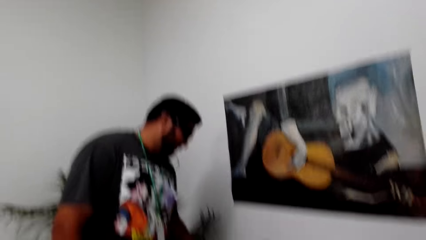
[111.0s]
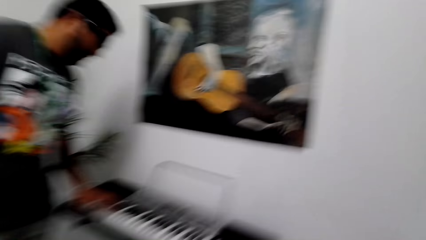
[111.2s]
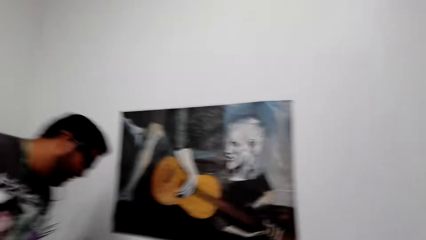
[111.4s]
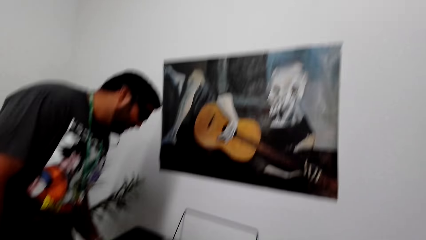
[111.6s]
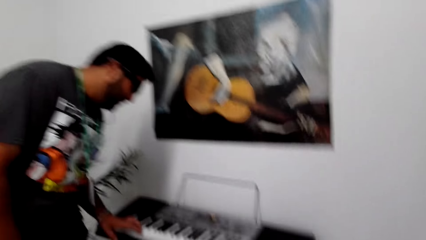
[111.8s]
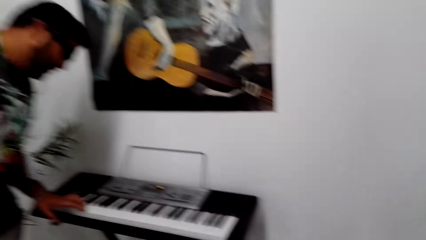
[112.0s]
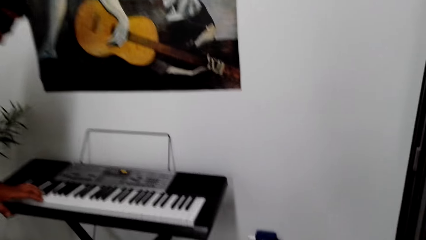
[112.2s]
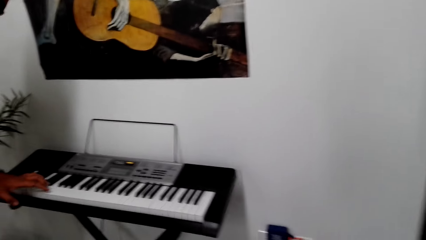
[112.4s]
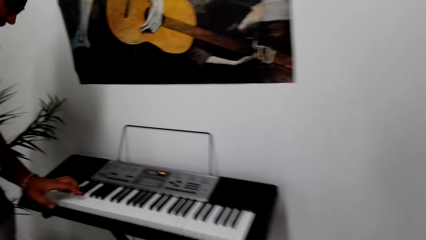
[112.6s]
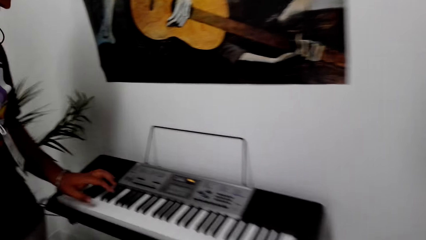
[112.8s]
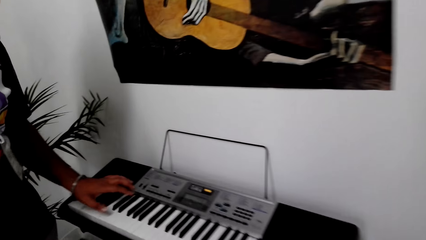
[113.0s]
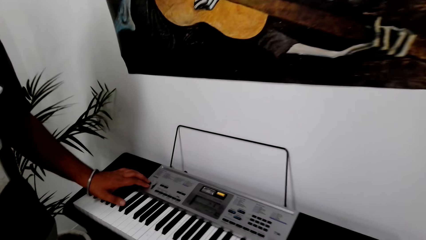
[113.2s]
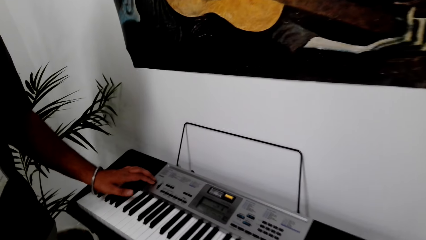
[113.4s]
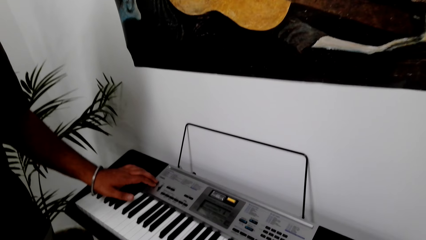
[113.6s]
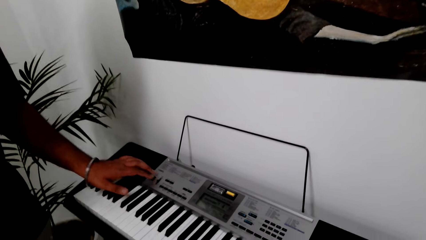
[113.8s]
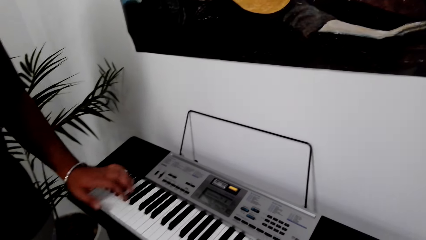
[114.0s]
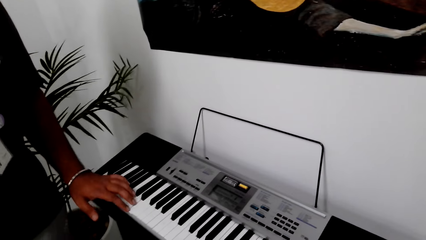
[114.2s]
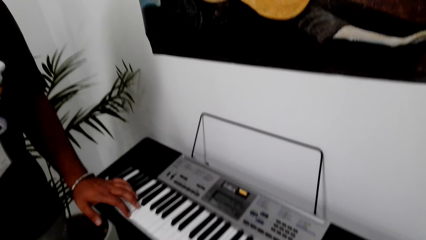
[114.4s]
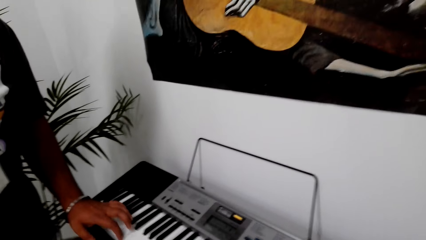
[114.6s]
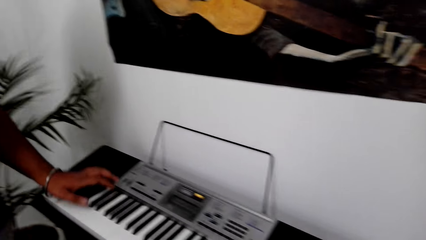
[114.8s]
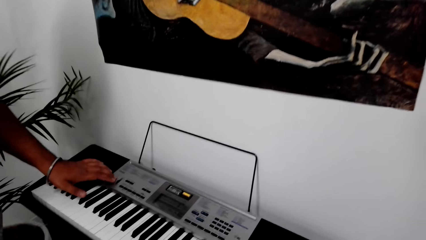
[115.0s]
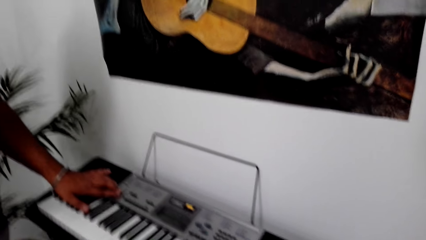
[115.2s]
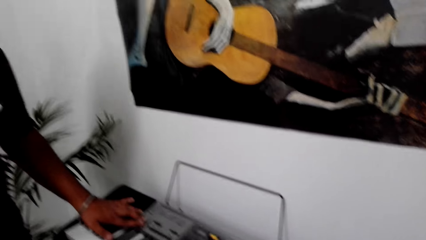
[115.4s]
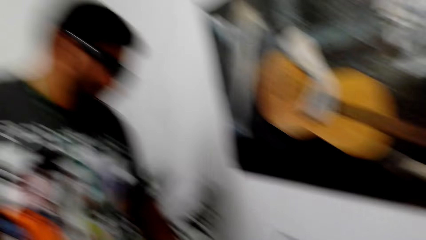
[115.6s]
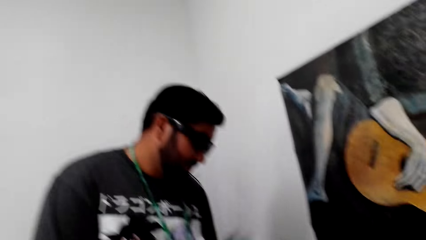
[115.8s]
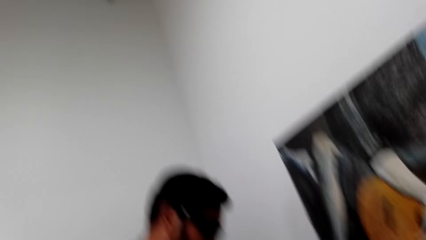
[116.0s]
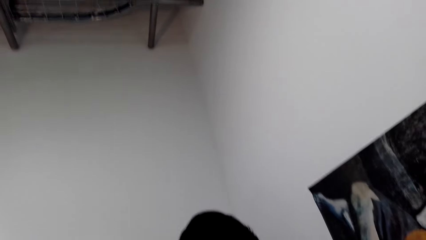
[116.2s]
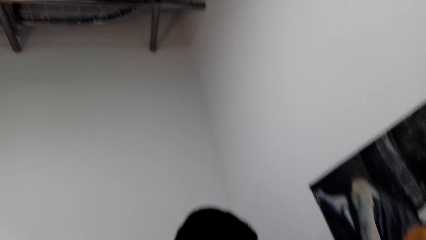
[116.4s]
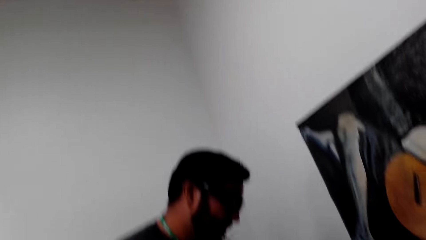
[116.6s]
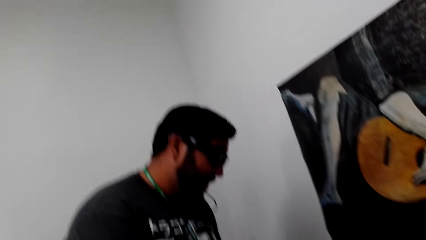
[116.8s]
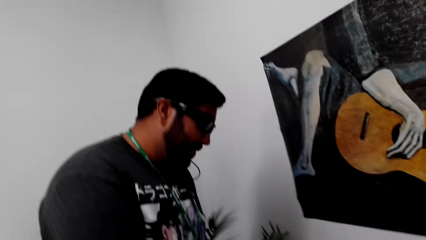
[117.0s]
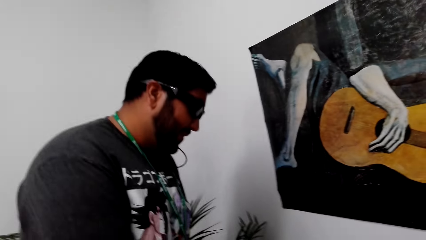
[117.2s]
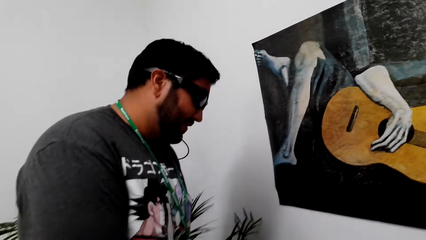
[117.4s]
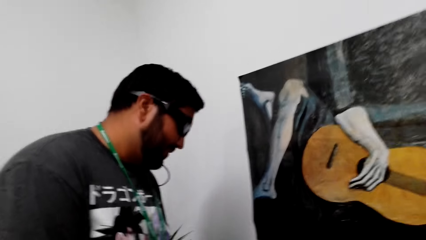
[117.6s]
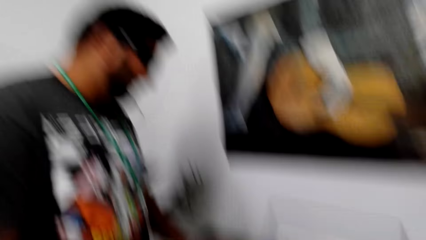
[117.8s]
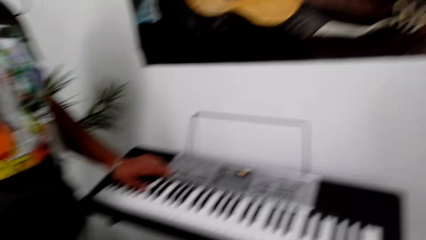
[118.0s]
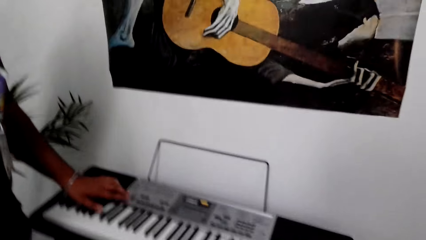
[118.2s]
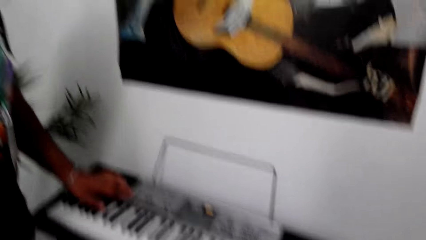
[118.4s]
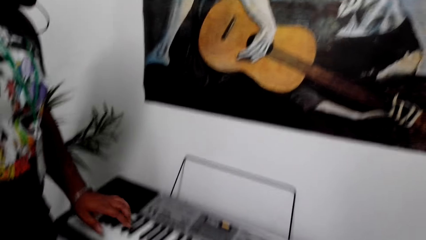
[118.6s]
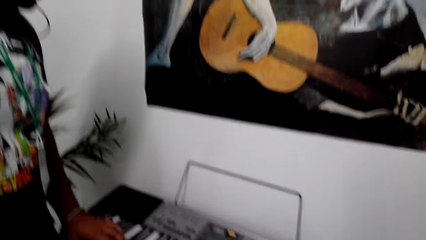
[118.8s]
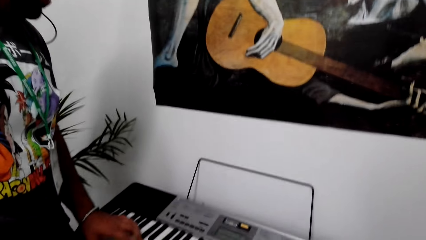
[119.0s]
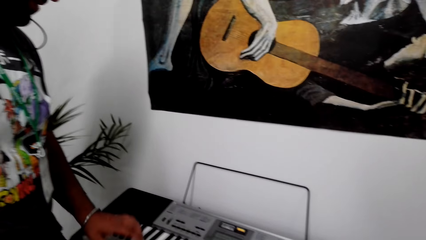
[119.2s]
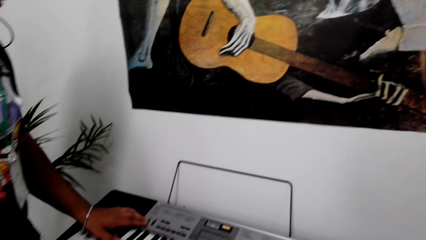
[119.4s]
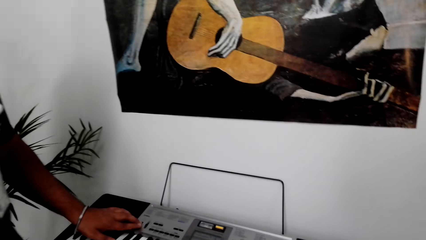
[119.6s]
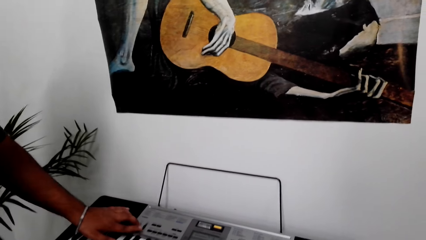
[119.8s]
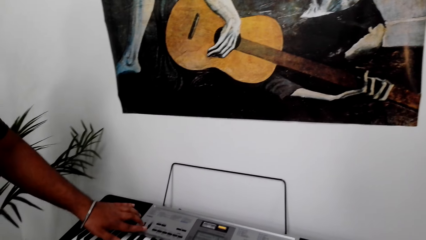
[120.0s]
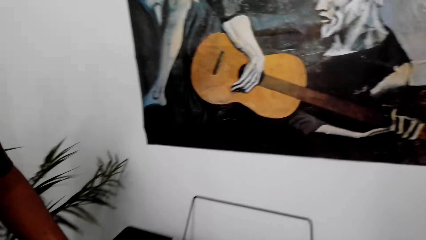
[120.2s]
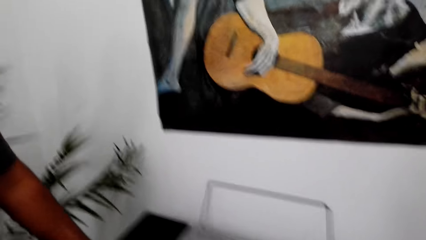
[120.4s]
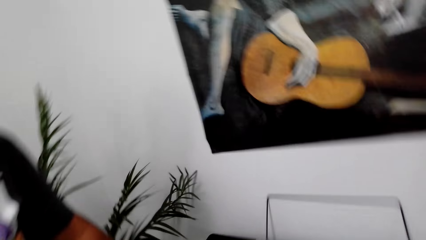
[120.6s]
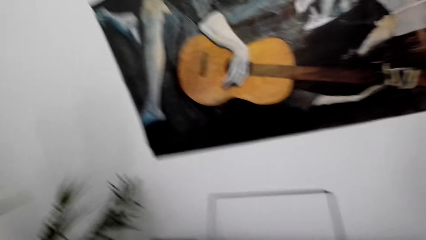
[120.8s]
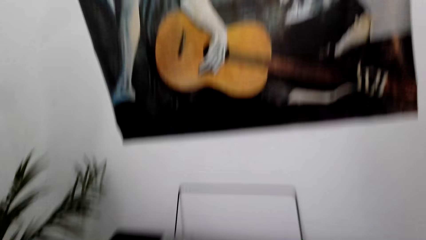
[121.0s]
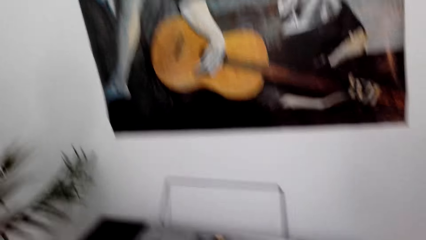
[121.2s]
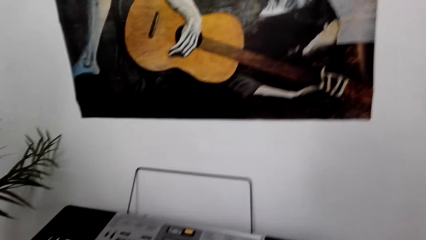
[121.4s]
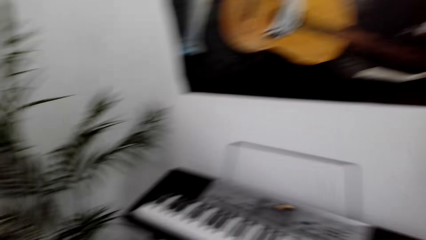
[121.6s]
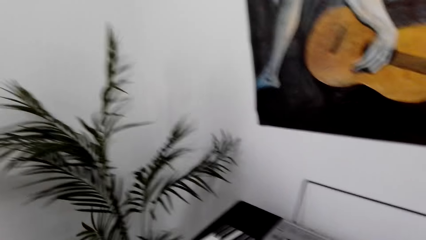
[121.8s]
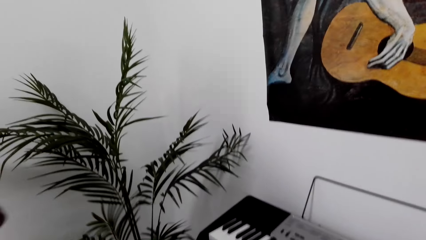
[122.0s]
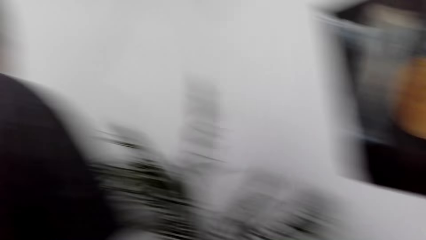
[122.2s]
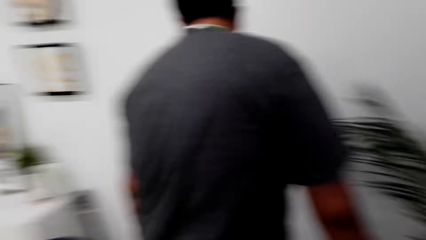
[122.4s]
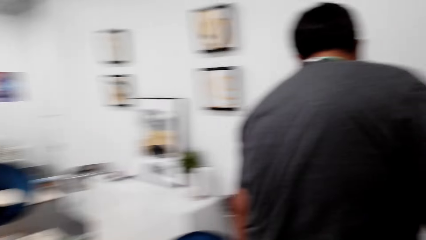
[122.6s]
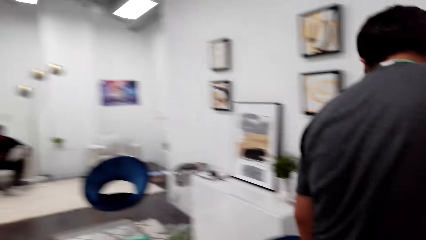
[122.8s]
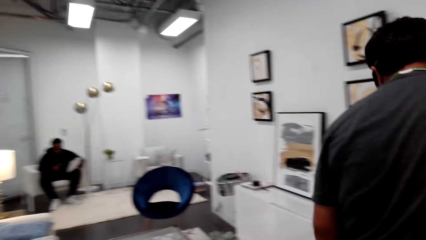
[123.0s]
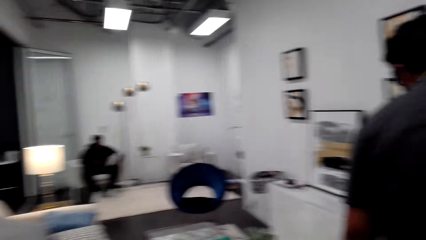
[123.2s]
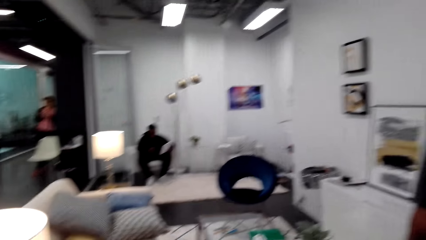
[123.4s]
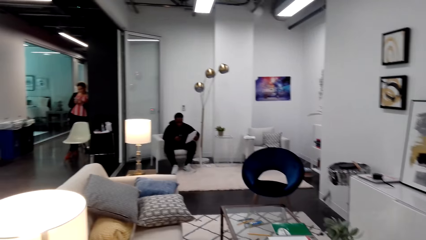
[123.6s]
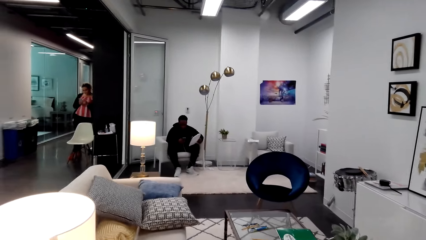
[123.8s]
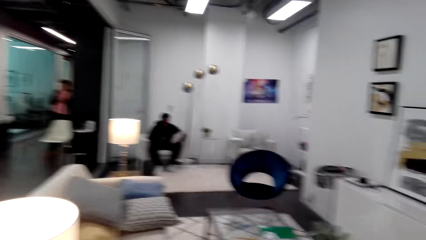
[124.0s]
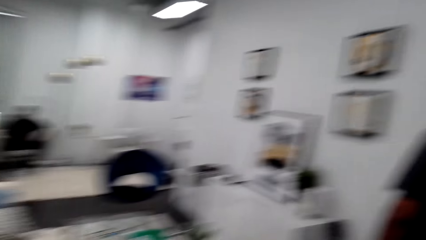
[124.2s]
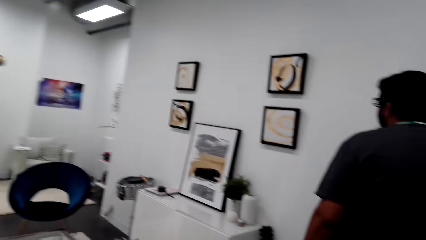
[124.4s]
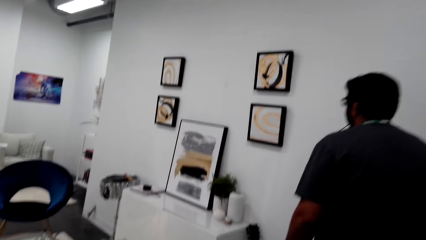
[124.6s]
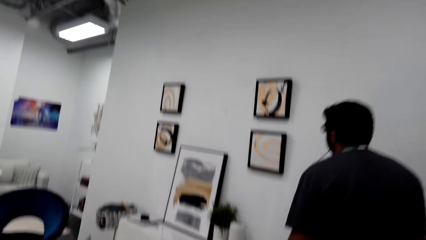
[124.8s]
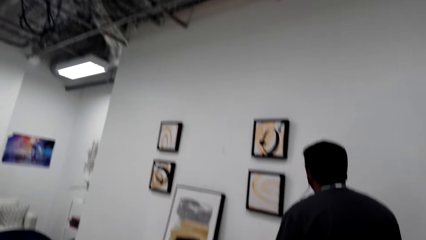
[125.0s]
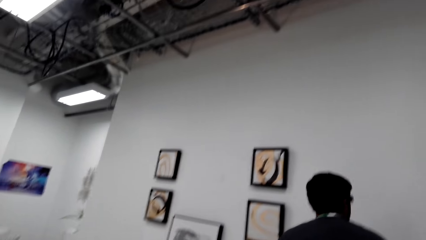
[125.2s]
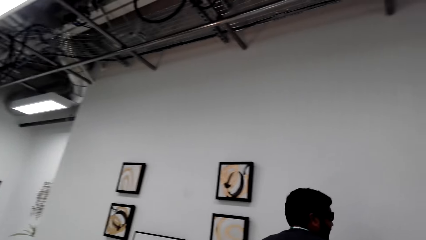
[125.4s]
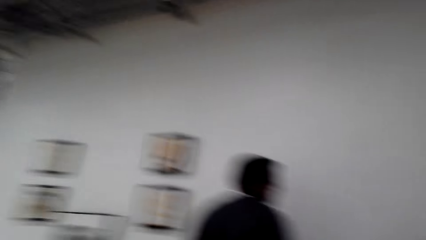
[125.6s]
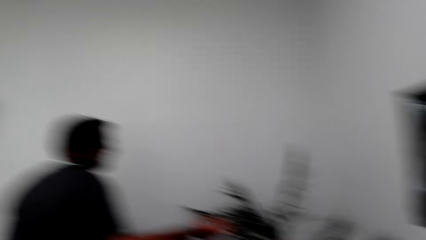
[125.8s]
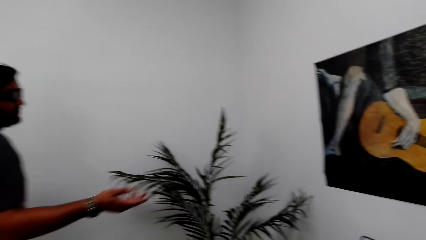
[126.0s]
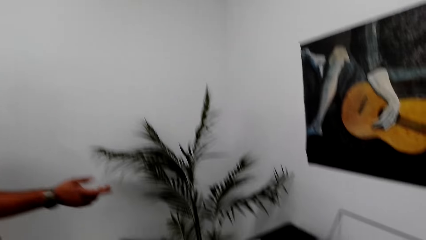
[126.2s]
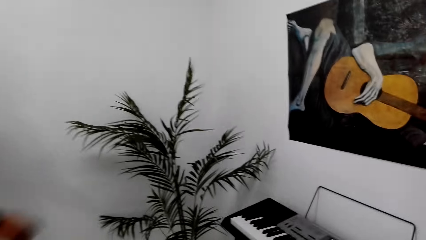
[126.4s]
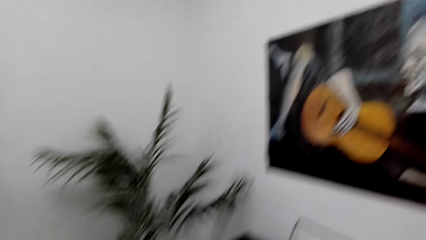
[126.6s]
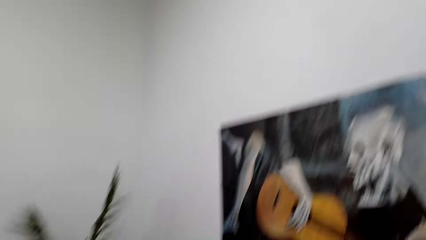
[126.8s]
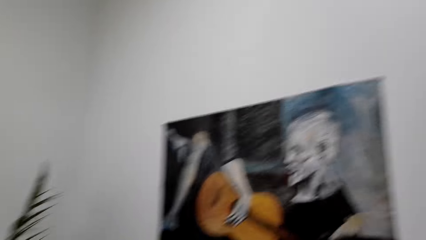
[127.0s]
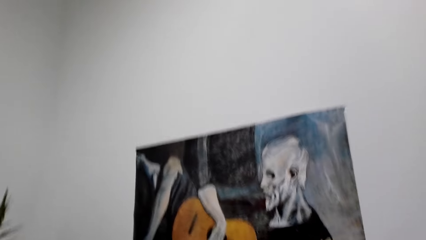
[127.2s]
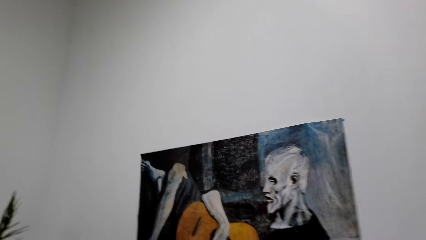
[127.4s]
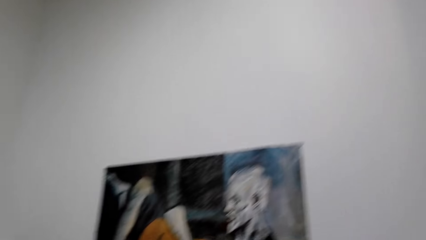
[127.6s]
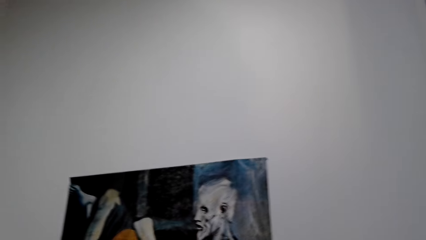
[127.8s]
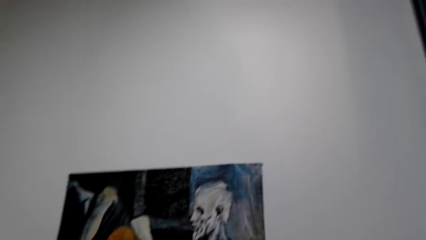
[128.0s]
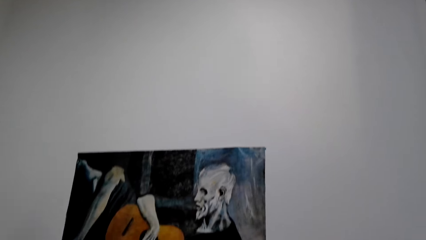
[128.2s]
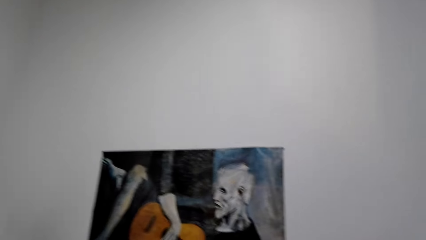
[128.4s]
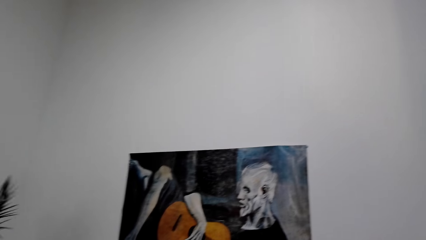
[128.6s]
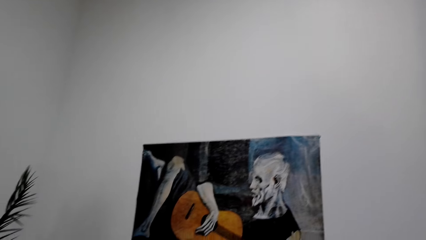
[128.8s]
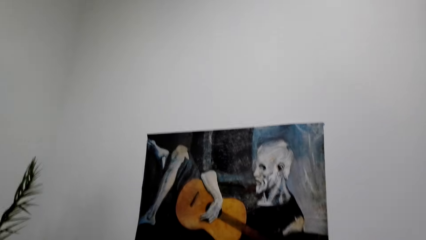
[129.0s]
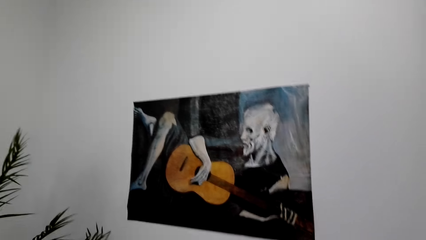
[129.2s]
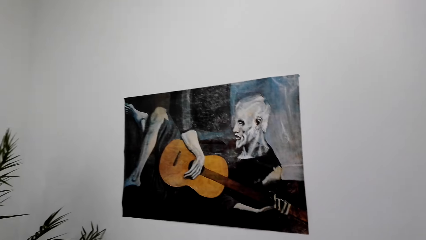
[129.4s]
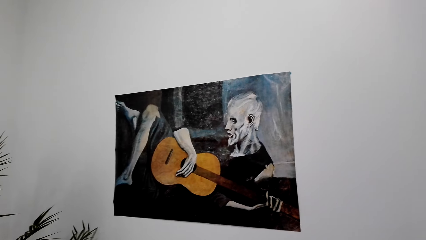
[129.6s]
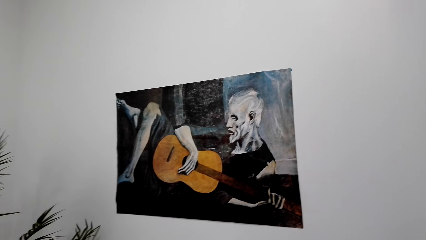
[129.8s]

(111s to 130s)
The camera wearer talks to a man. They look around. The man talks to the camera wearer and touches the piano with his left hand. The camera wearer talks to the man. They look around. The man talks to the camera wearer and touches the piano with his left hand. The camera wearer talks to the man. The man talks to the camera wearer. The camera wearer turns around and looks around. The man walks. A lady leans on the wall. The man talks to the camera wearer. The camera wearer talks to the man and looks at a portrait painting in the wall.
